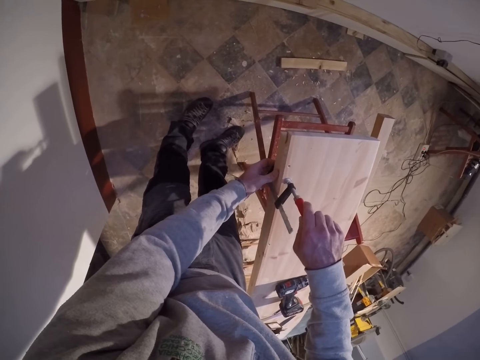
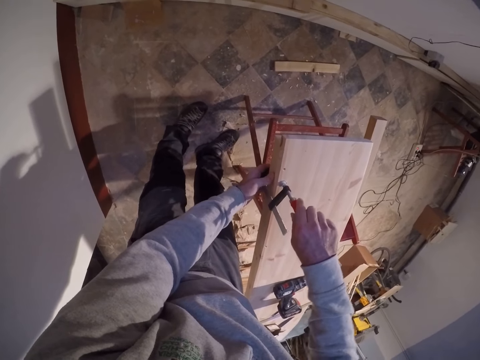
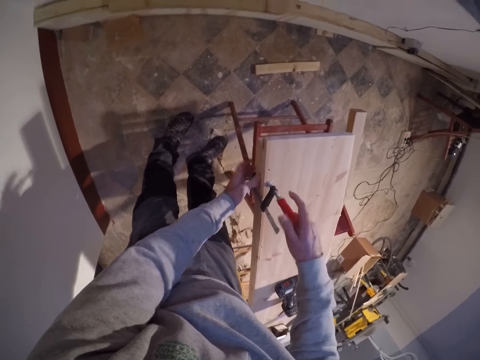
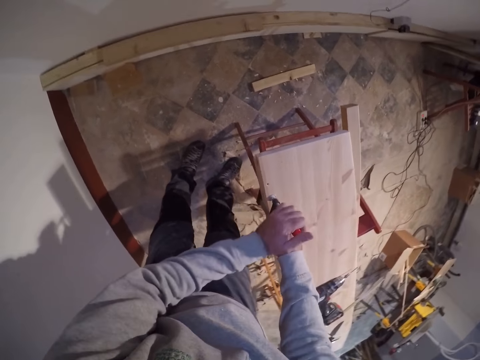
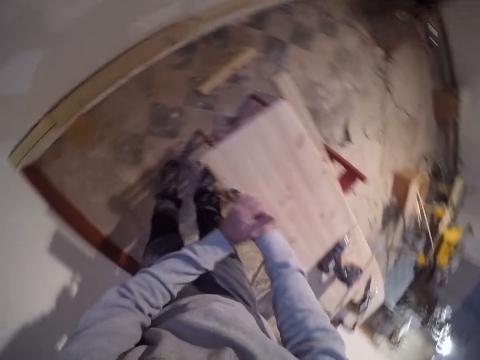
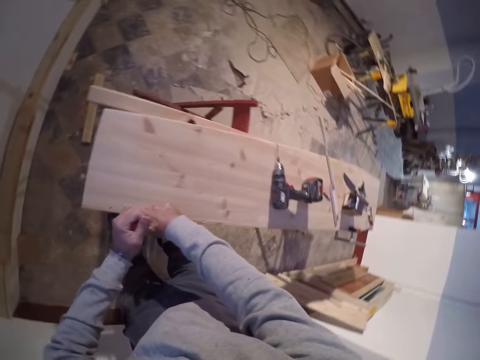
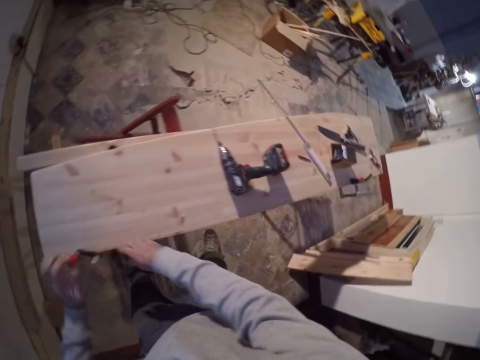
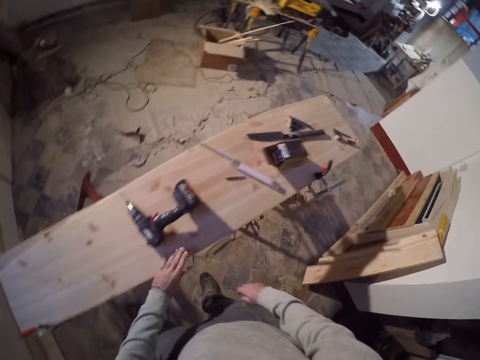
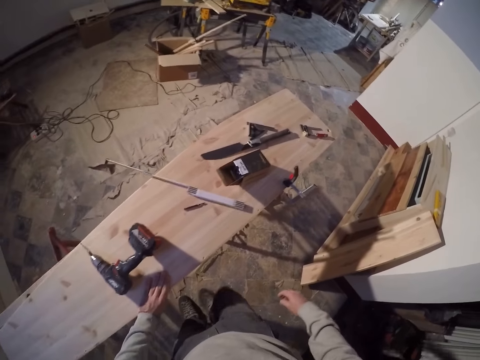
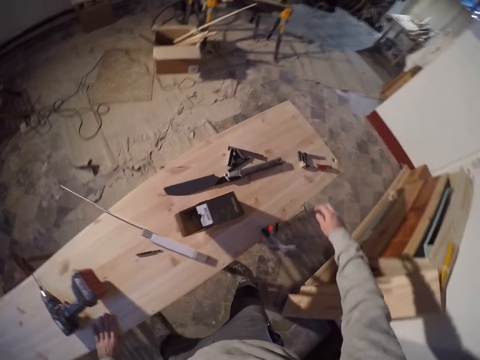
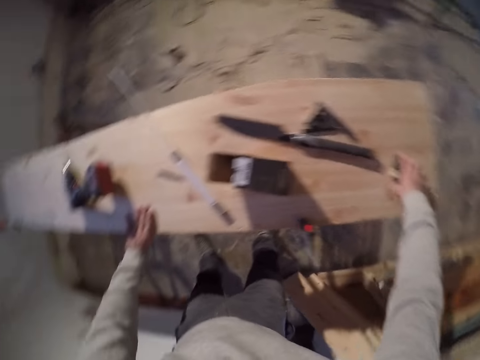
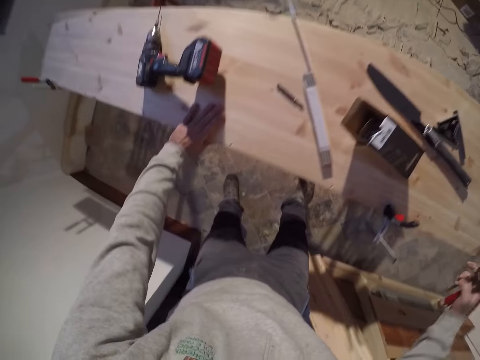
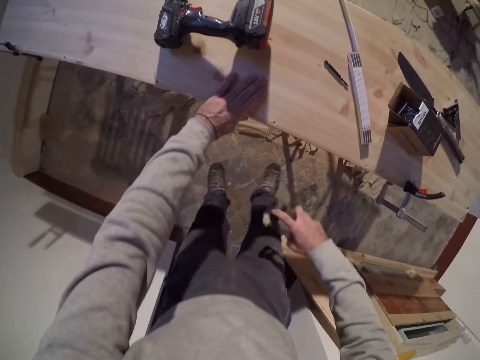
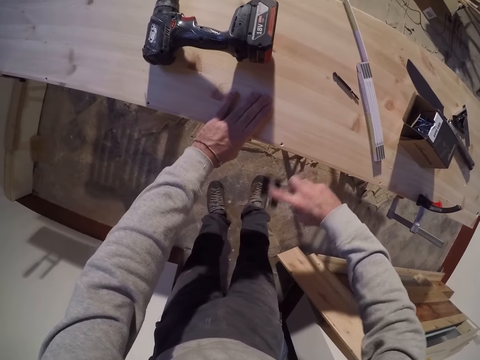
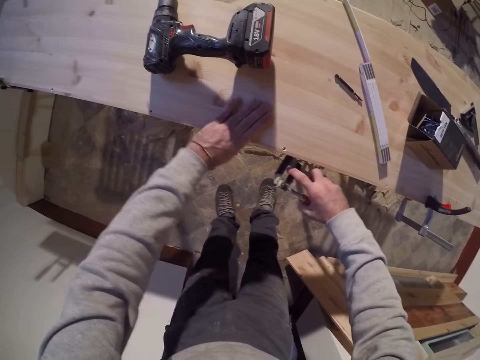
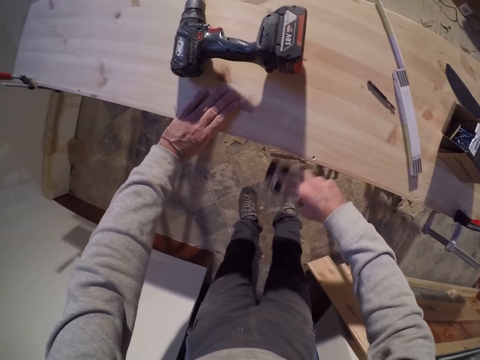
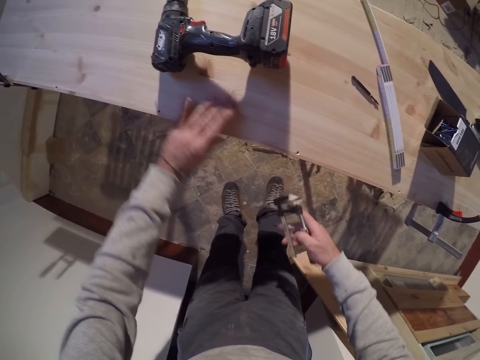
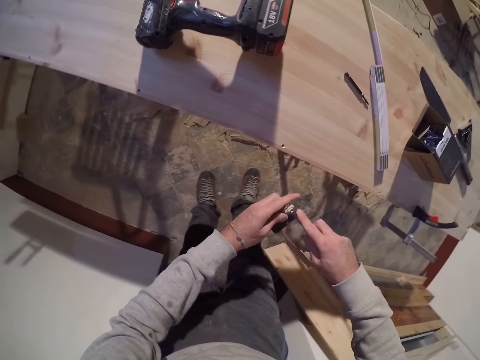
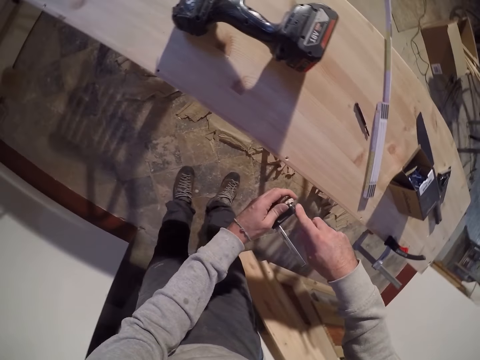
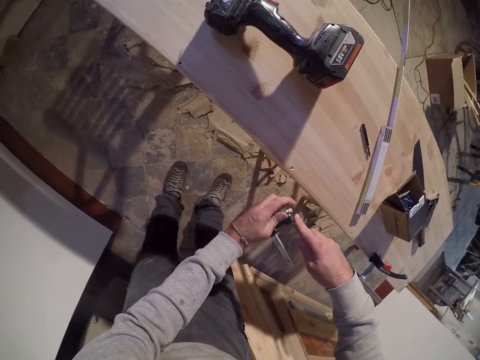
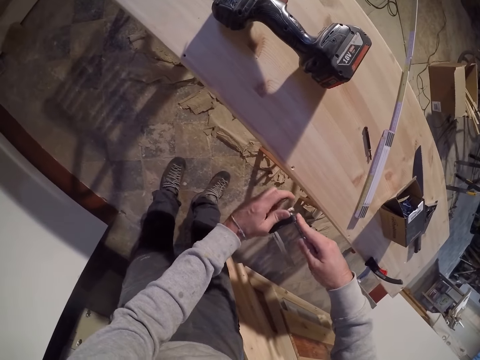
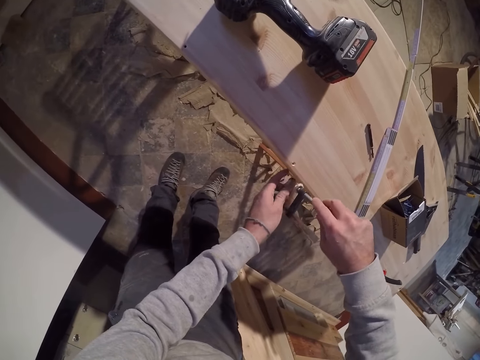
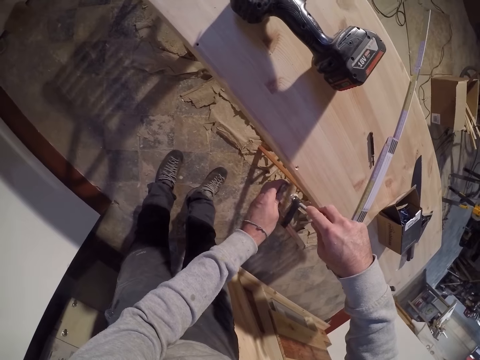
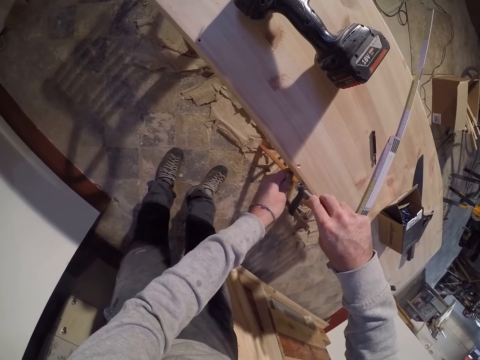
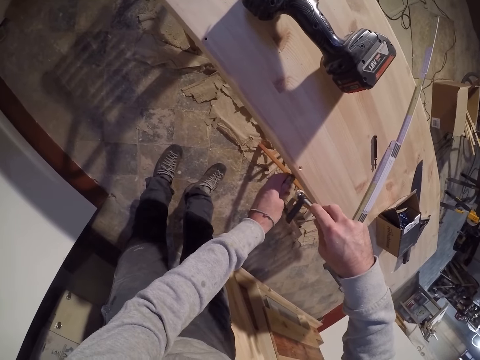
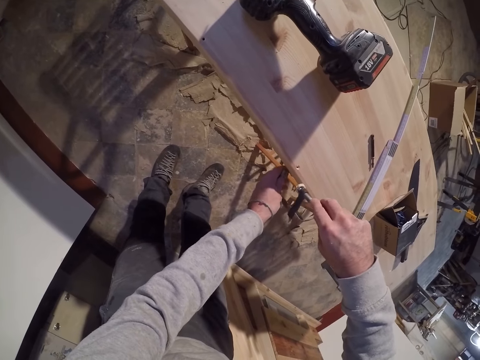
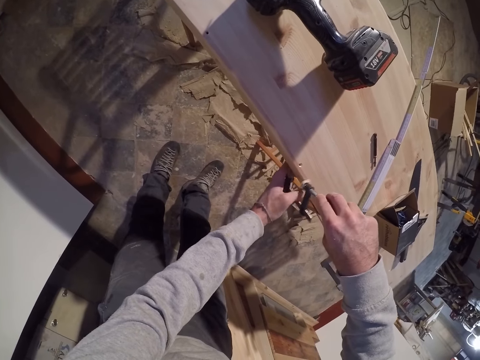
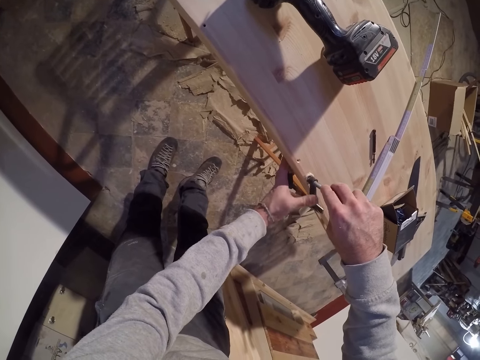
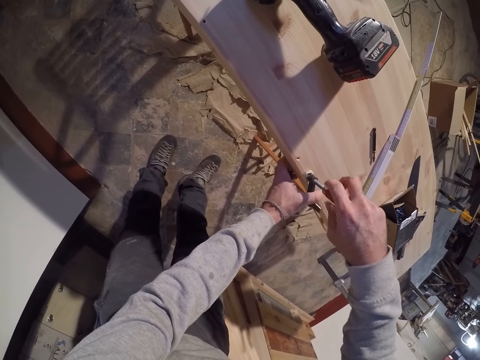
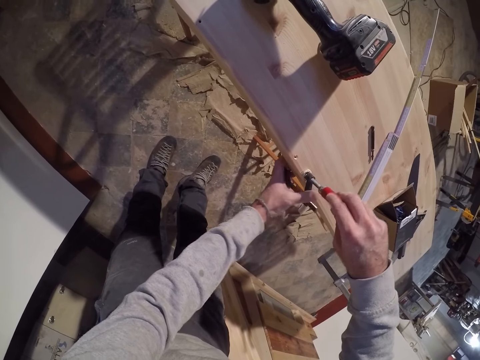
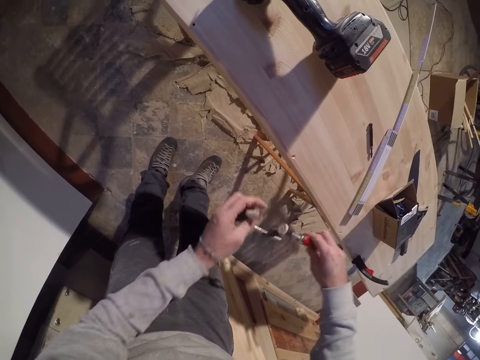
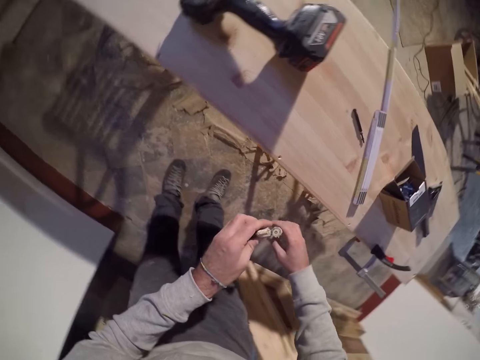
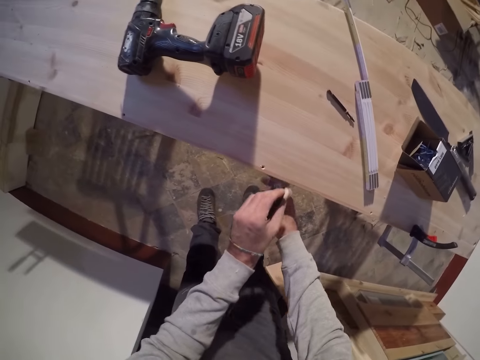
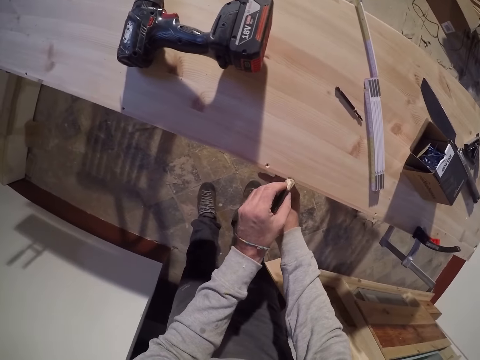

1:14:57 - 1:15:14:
The camera wearer tightens the wood with the clamp. He picks up the f-clamp on the board with his right hand. He hits the edge of the long wood with the f-clamp in his right hand. He opens up the f-clamp with his left hand. He clamps down the long wood to the board with the f-clamp in his right hand.

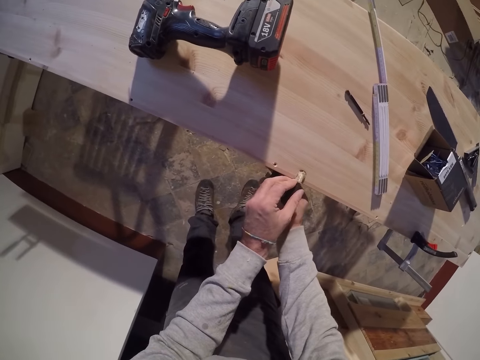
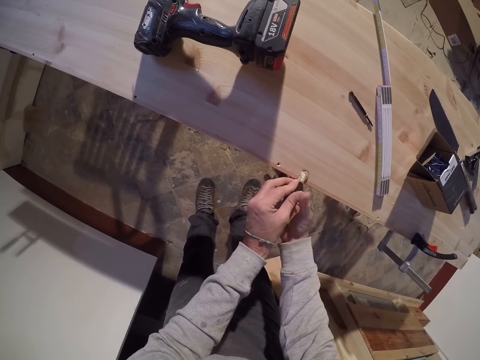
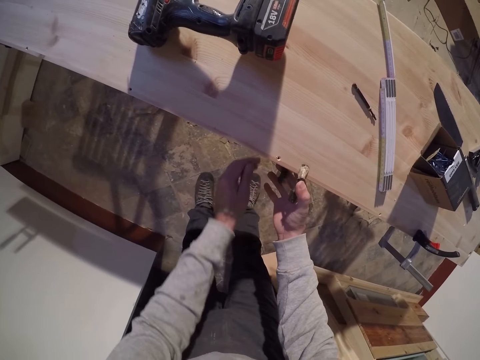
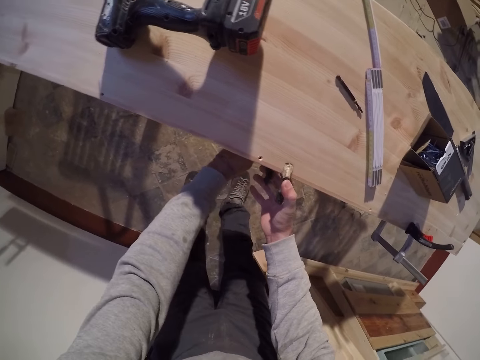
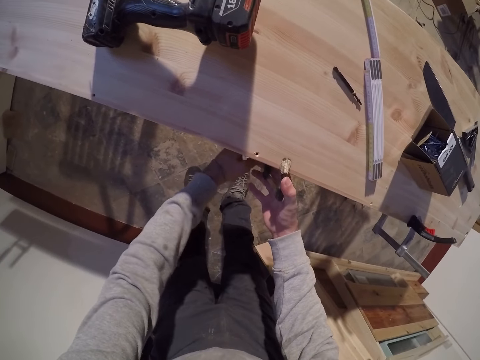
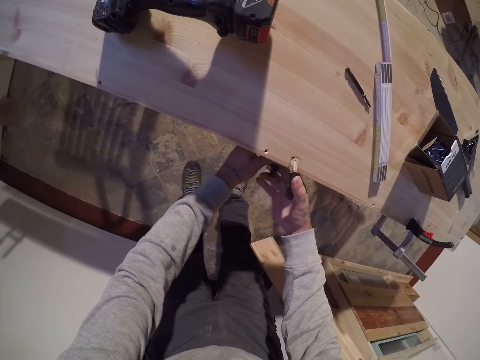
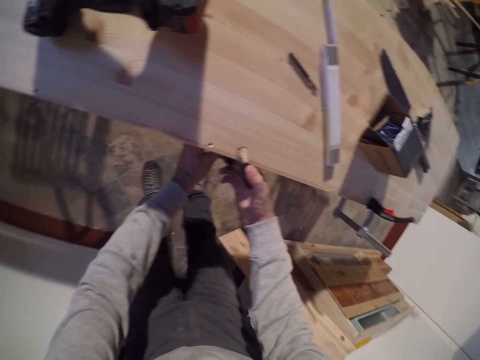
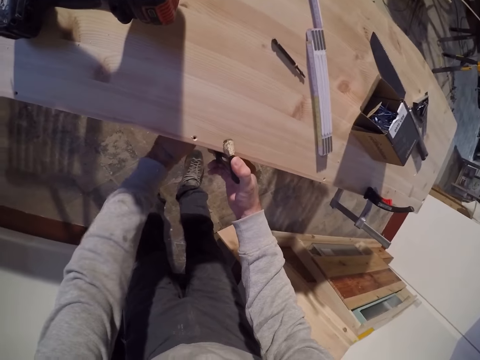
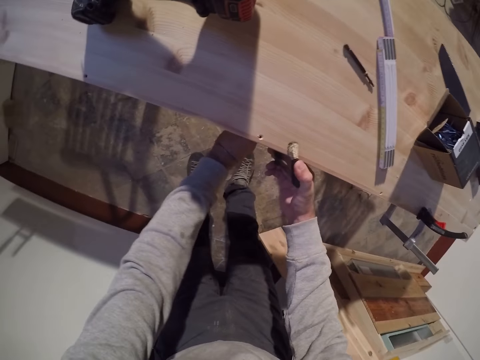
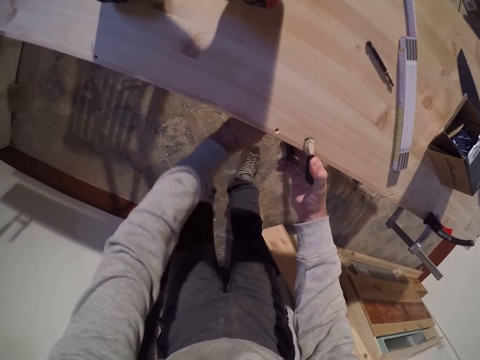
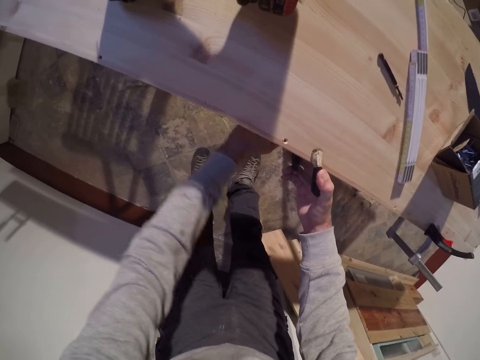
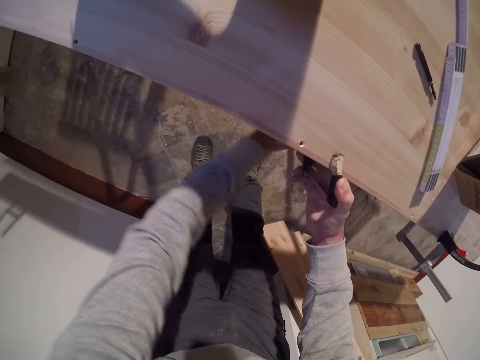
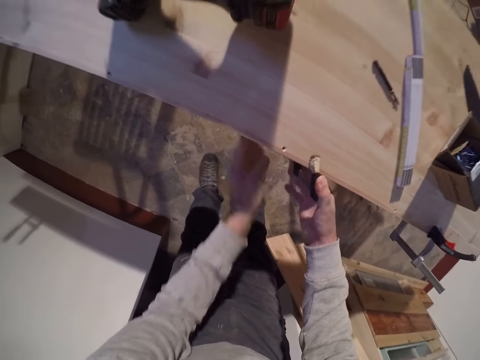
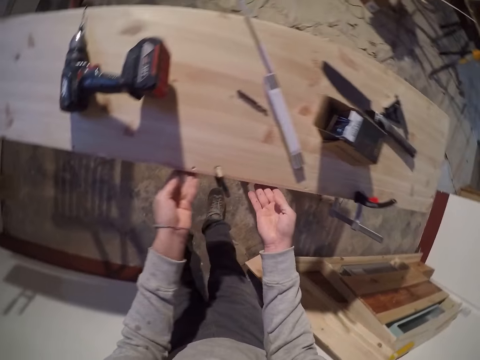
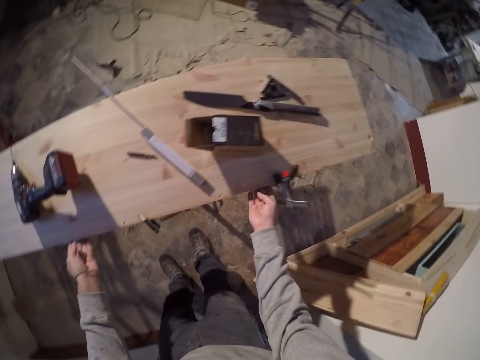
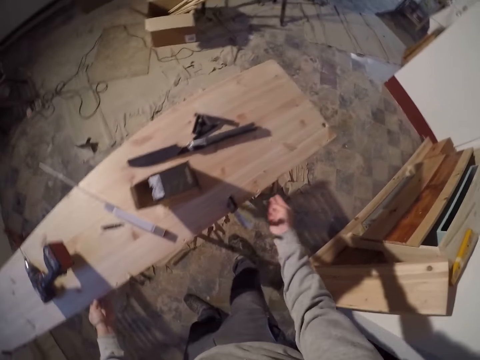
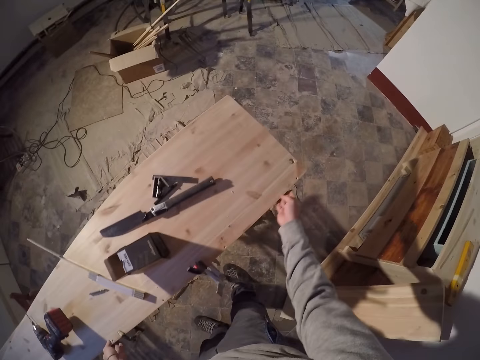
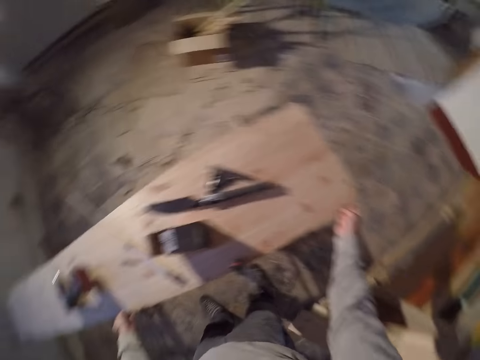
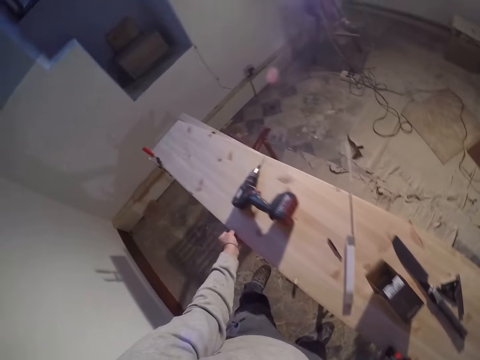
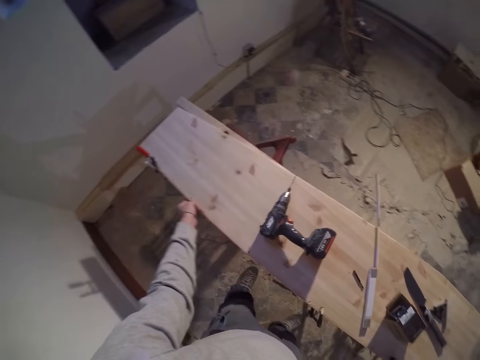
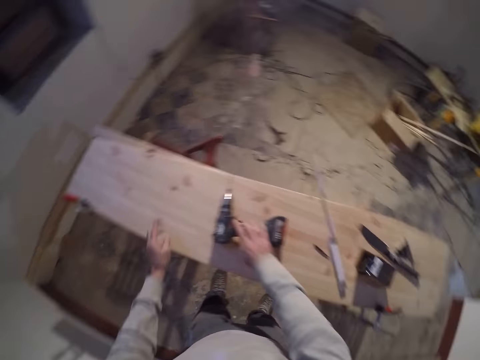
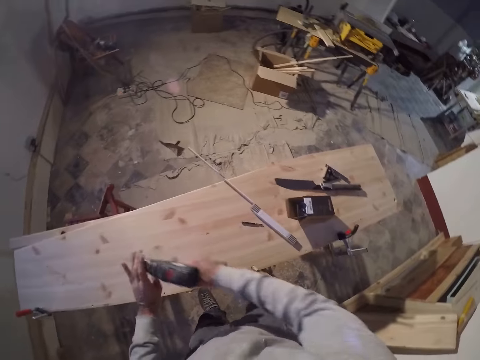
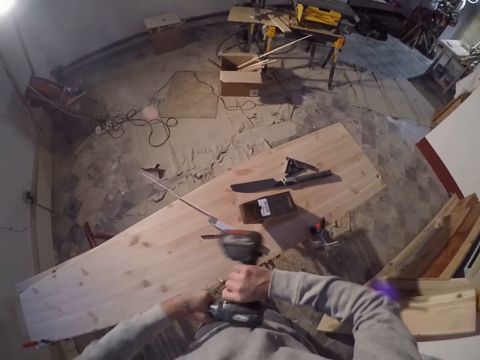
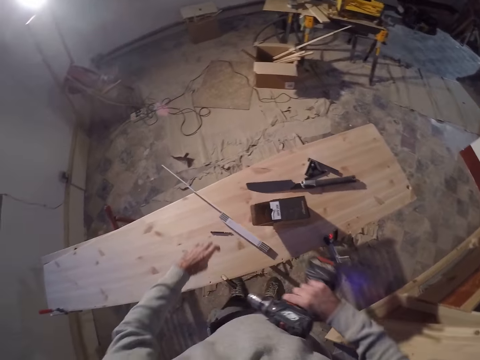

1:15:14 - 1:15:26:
The camera wearer clamps the wood with the F-clamp in both hands. He moves both hands under the wood. He touches the wood. He takes a drilling machine from the top of the wood with his right hand. He removes the drill bit of the drilling machine with his left hand.
